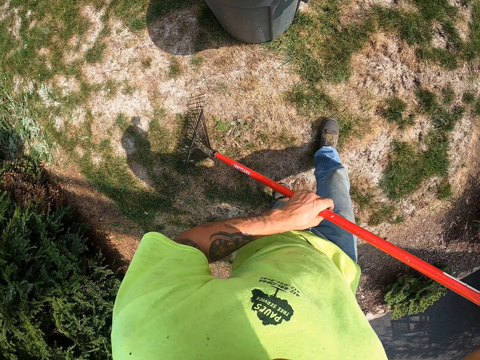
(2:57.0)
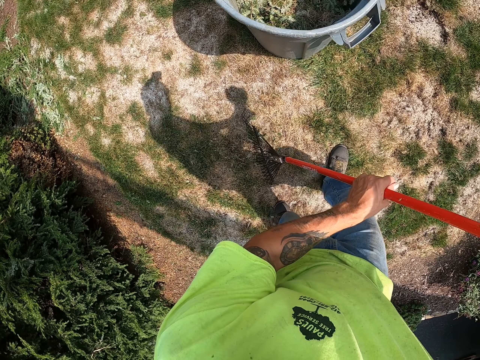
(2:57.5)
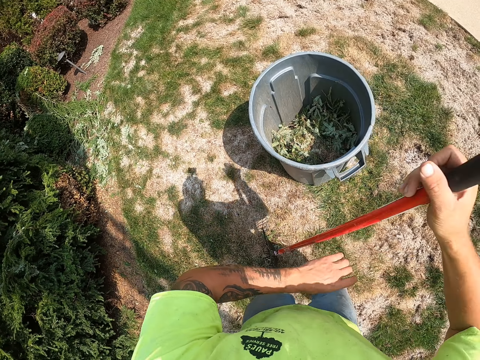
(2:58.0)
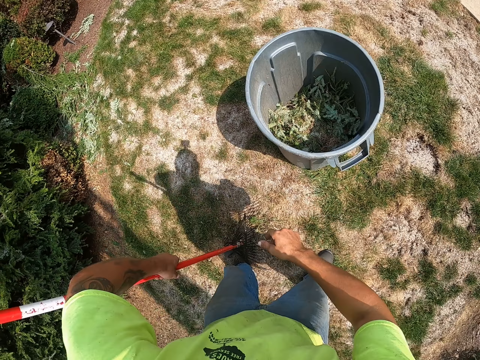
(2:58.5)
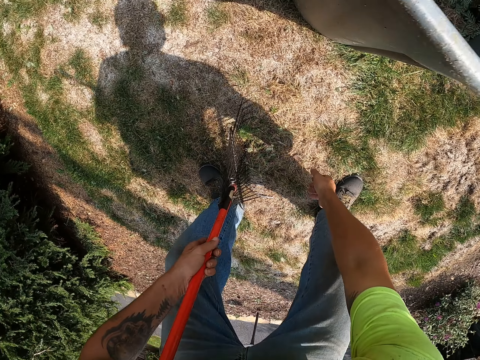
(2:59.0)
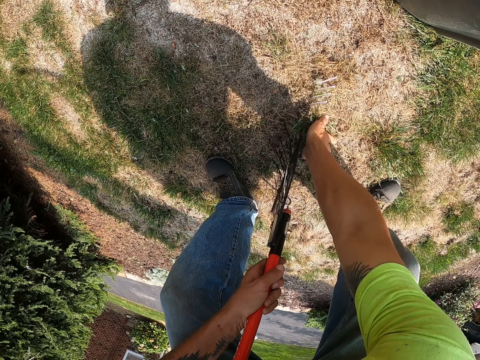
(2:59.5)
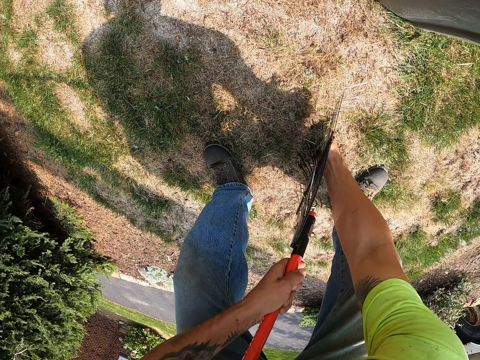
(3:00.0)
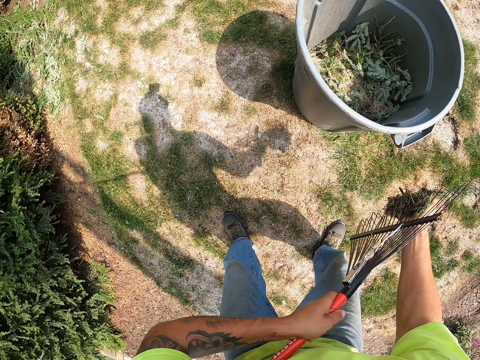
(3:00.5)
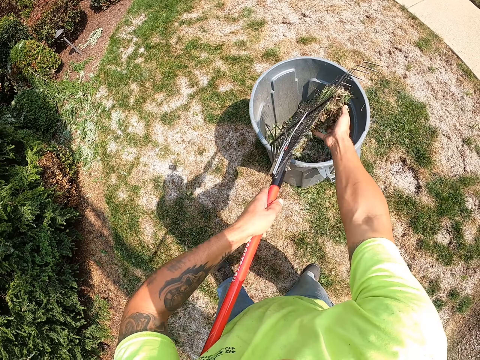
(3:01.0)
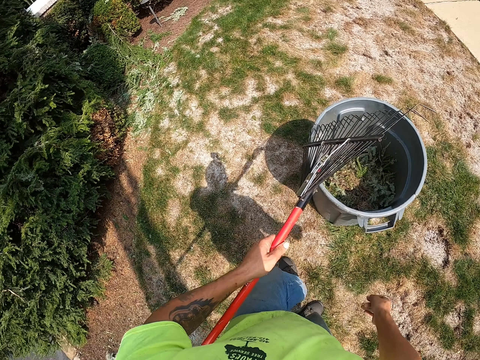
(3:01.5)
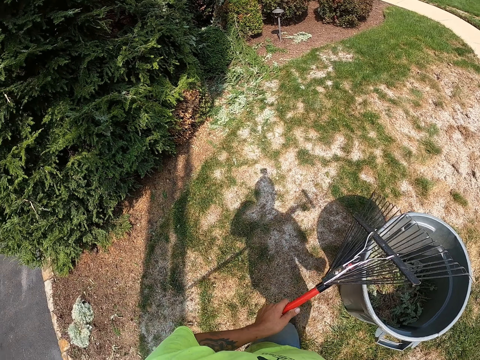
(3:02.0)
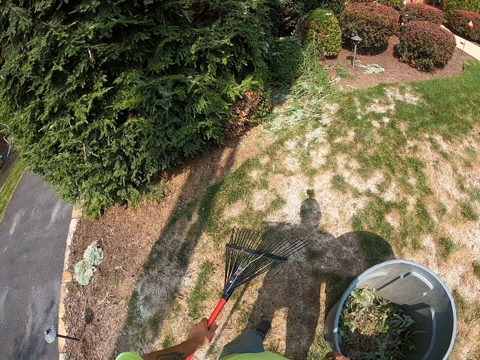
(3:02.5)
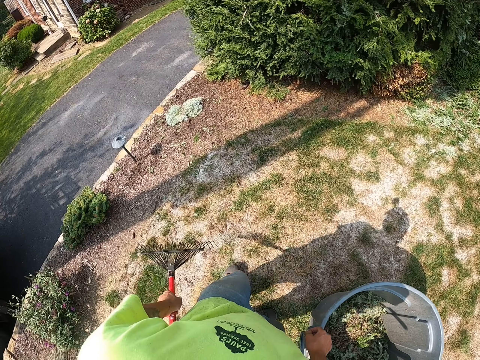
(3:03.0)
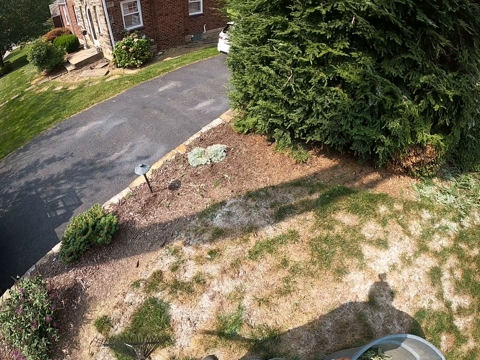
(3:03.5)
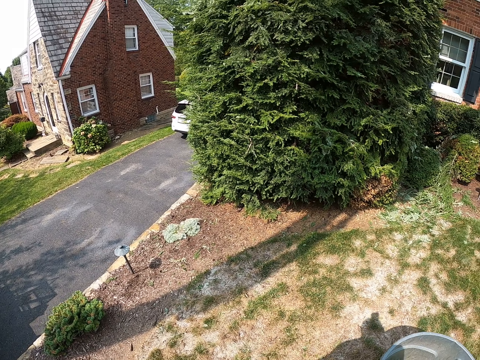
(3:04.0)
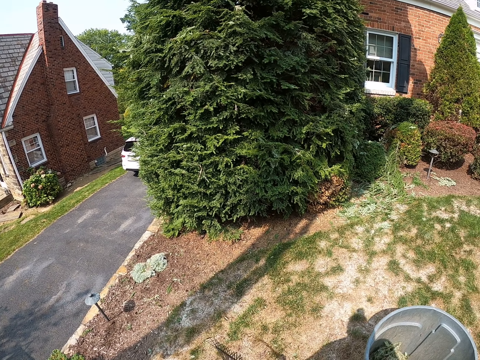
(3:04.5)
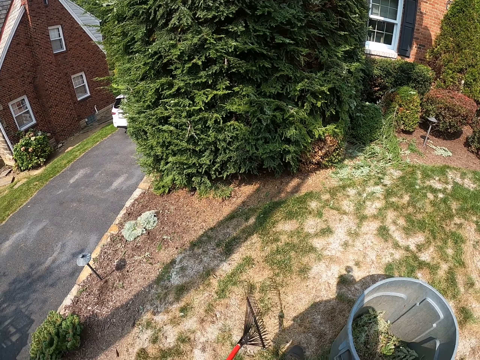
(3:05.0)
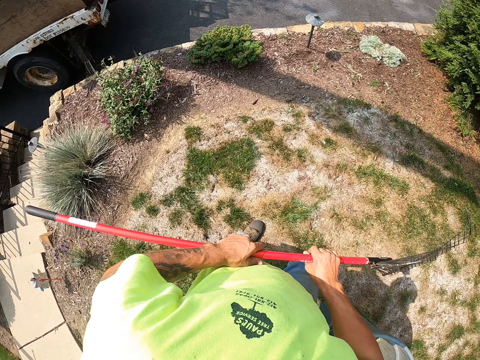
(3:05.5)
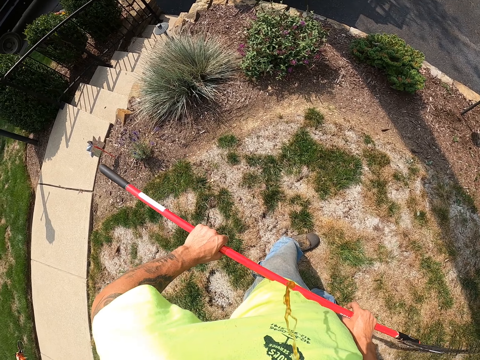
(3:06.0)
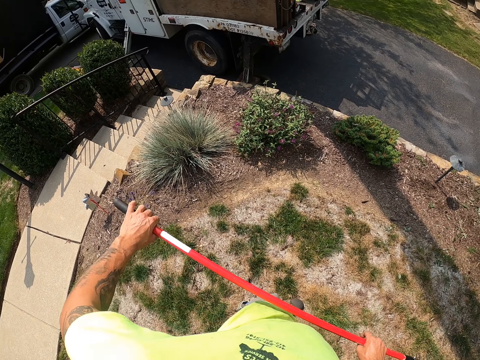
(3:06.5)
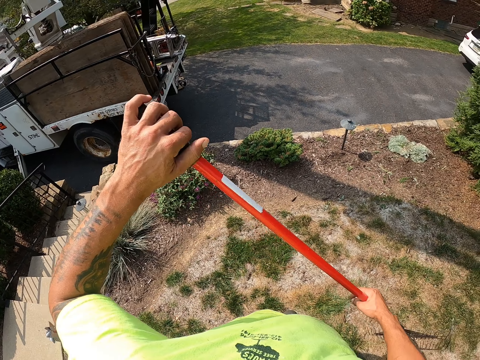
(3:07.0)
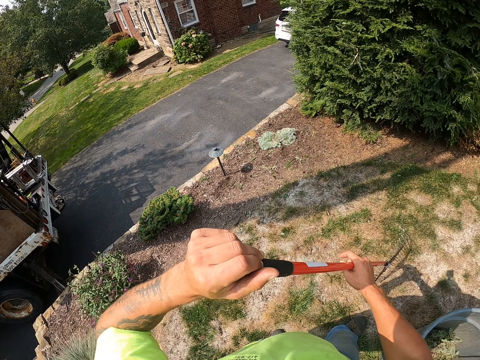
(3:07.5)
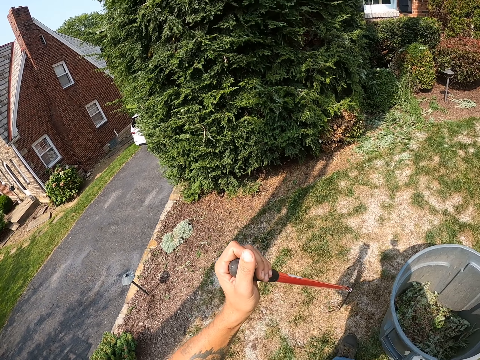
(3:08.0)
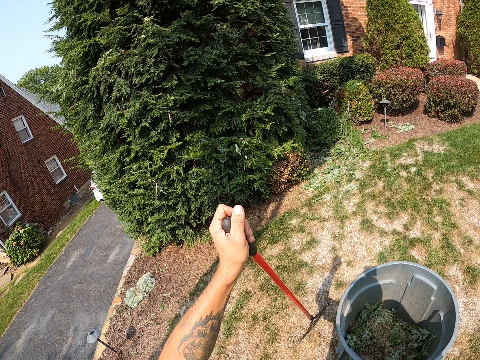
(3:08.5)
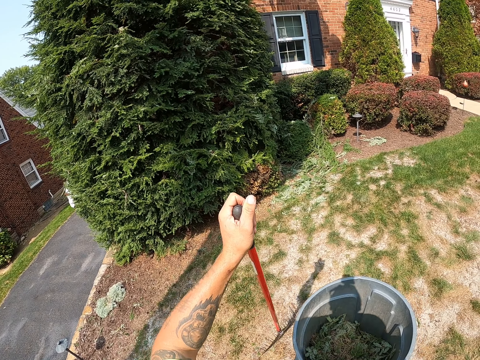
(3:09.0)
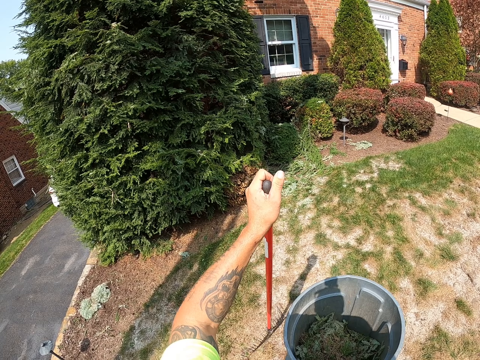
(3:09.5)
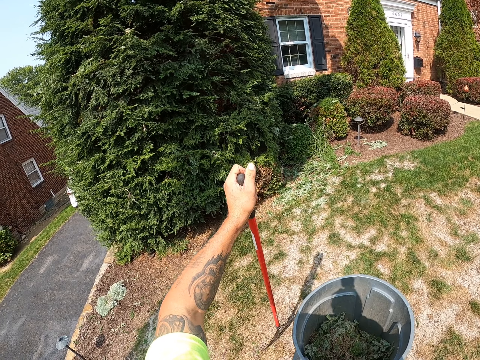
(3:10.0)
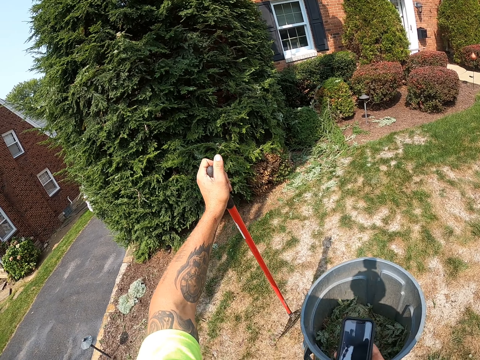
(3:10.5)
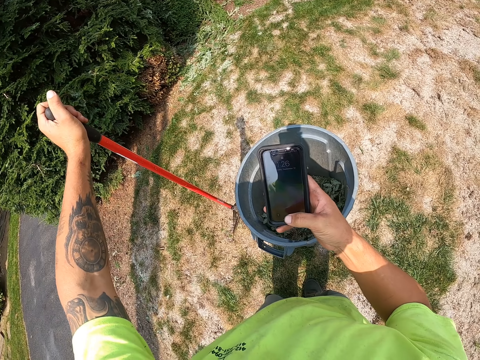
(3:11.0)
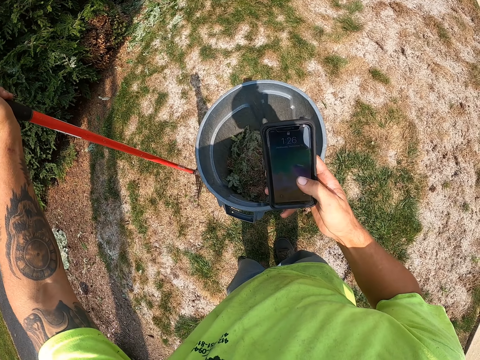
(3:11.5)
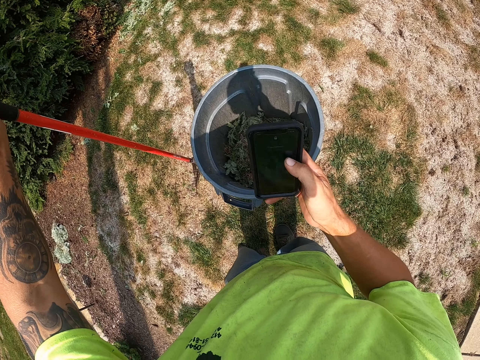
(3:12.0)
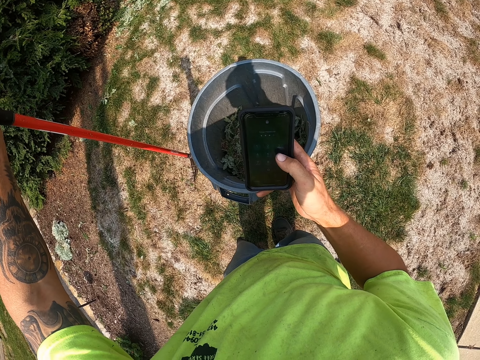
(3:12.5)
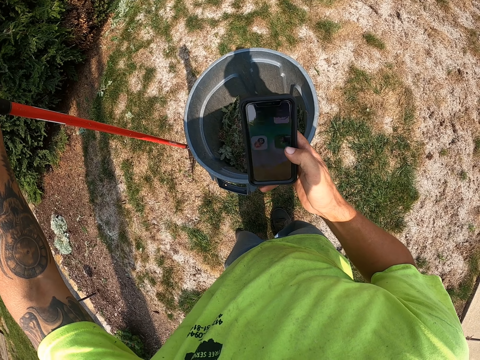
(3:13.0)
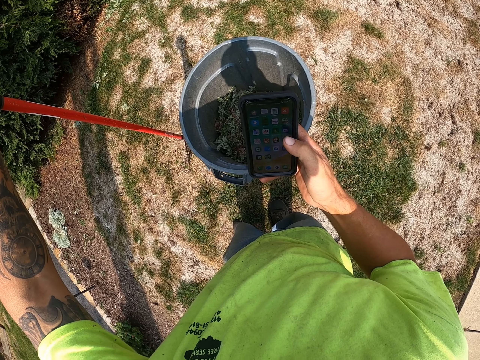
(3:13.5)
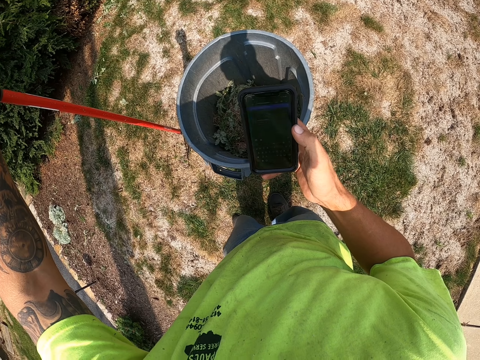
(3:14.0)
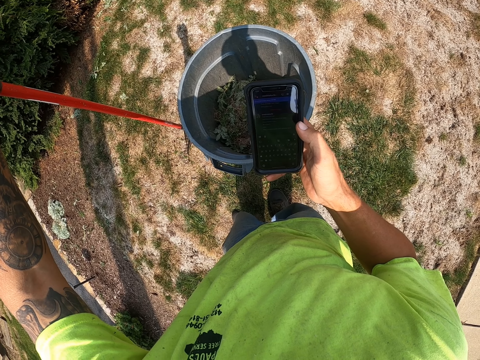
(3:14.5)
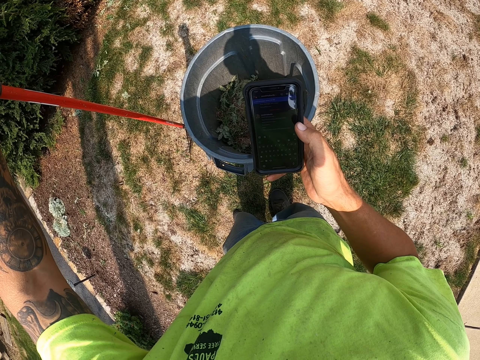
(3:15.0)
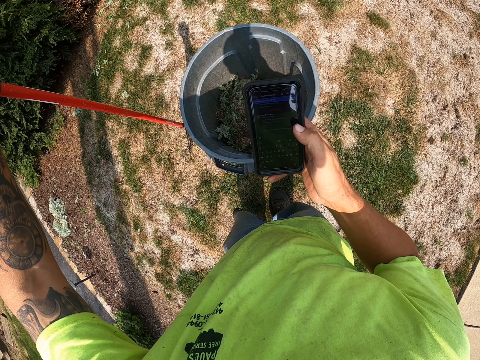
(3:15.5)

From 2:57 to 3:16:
The camera wearer picks up the leaves from the ground with his right hand and the rake in his left hand. He drops the leaves in the bin with his right hand and the rake in his left hand. He looks around. He holds the rake in his left hand with his right hand. He shifts his left hand along the rake. He holds the rake on the ground with his left hand. He operates a phone with his right hand.

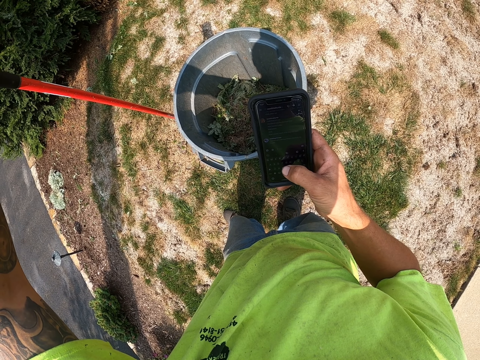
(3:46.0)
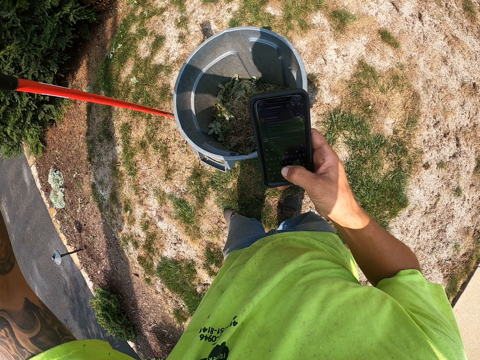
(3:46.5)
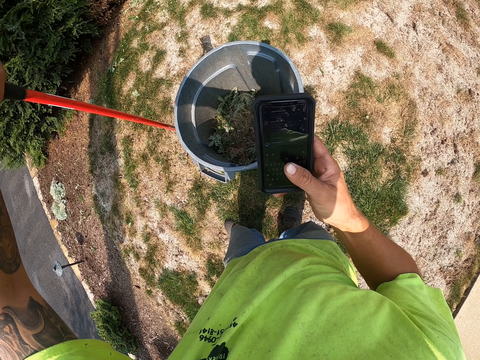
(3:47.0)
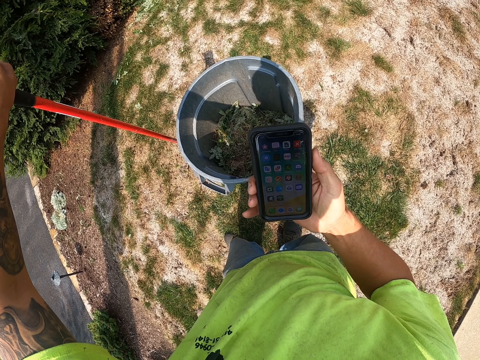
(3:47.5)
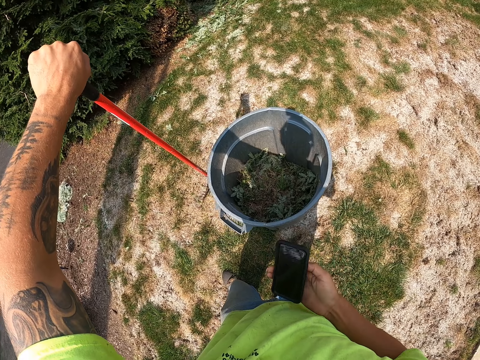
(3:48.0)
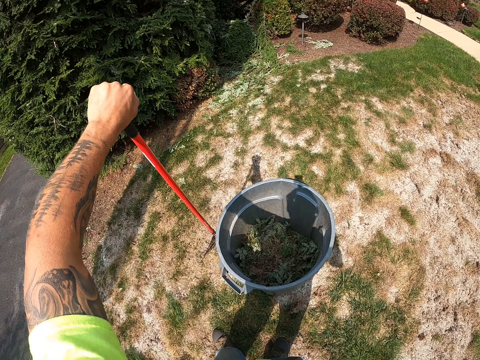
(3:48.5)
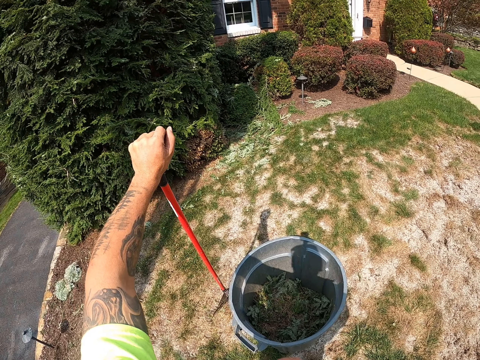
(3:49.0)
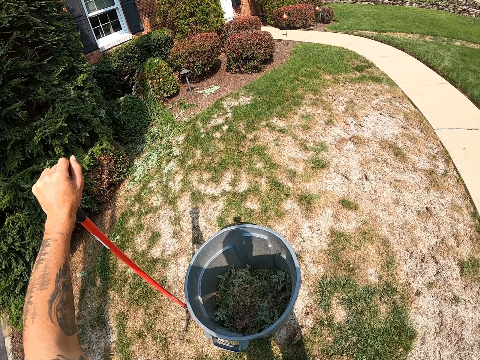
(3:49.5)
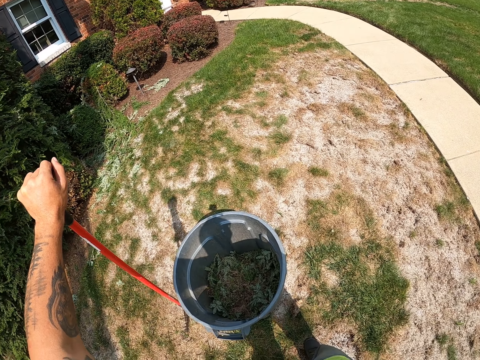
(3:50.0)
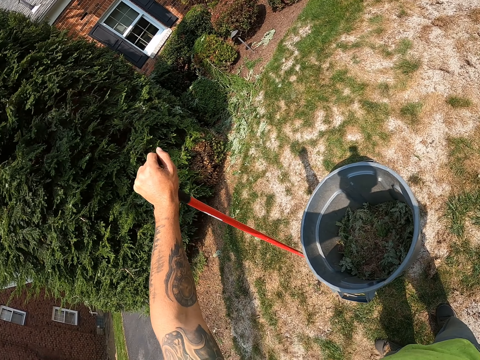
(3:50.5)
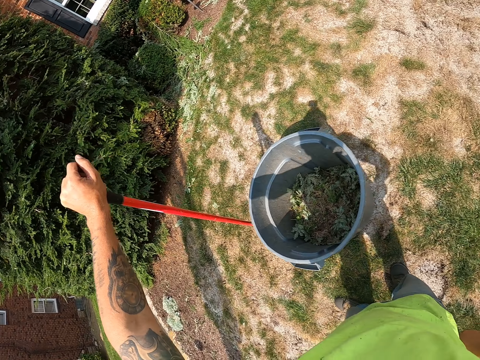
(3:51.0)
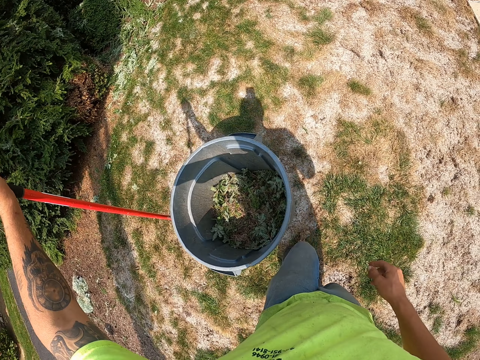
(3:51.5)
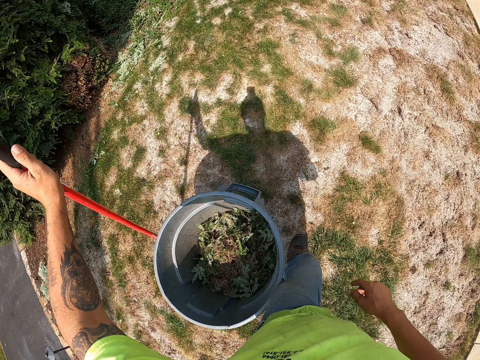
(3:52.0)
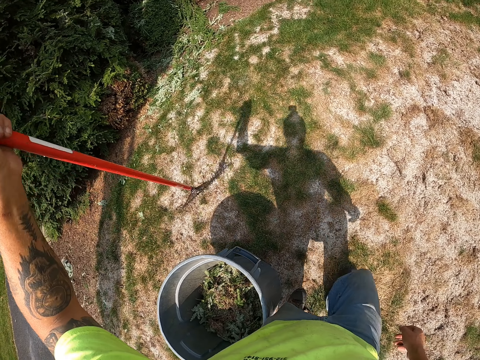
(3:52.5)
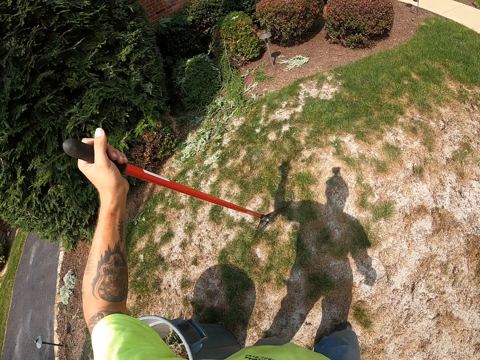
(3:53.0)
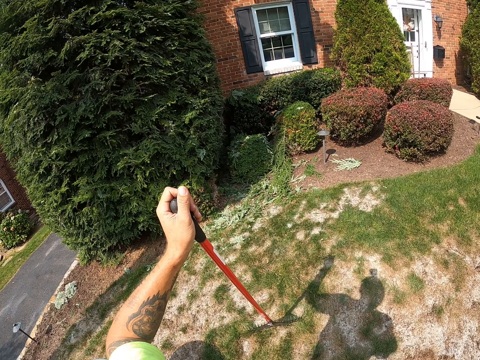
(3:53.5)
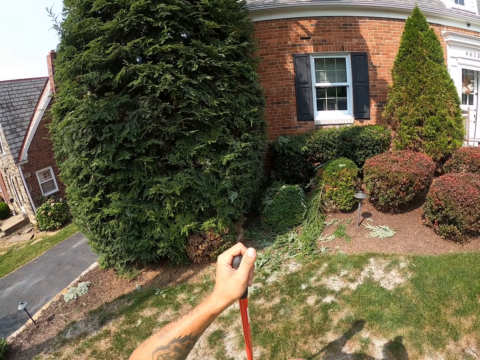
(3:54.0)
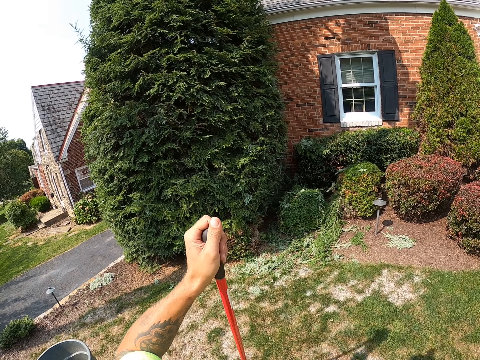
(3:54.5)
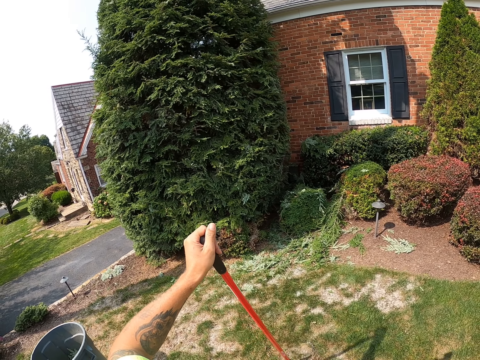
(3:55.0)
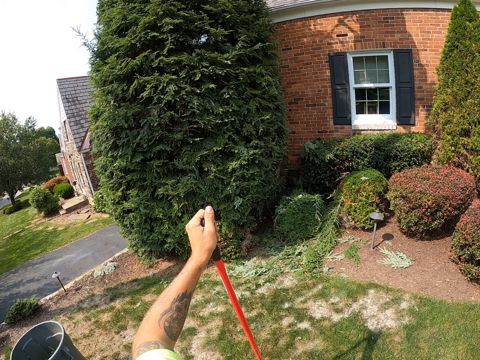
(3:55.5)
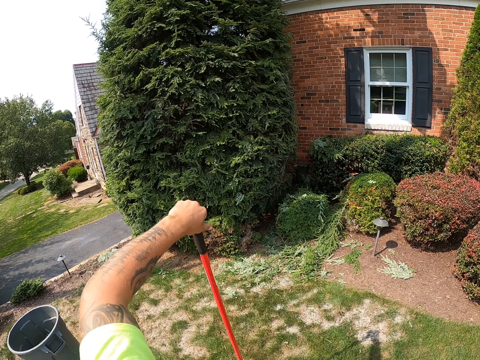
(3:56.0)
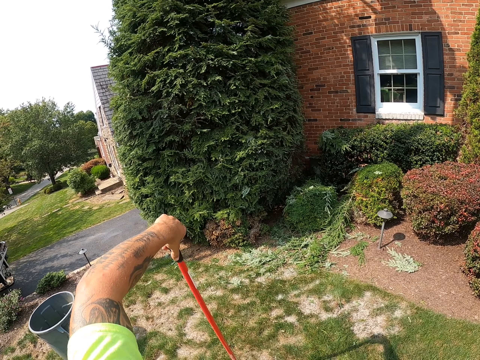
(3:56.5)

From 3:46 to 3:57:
The camera wearer puts his phone away. He walks around.
